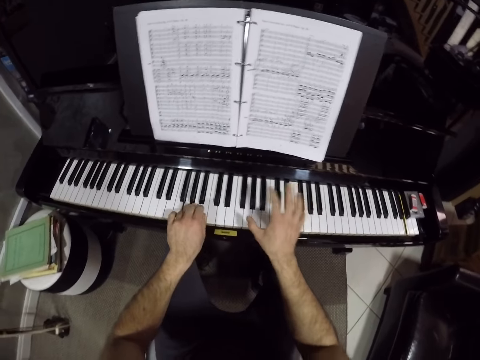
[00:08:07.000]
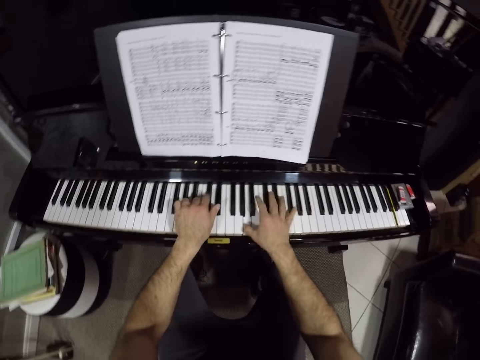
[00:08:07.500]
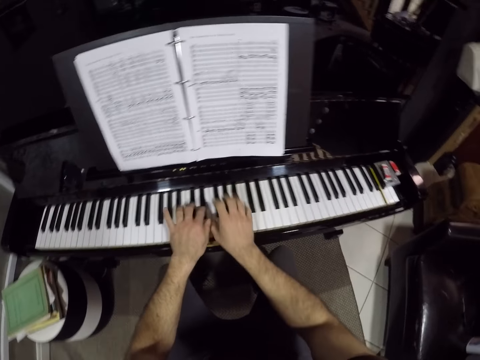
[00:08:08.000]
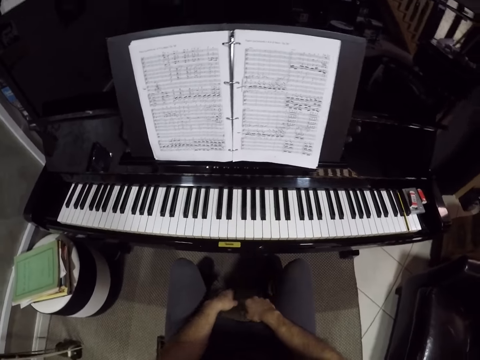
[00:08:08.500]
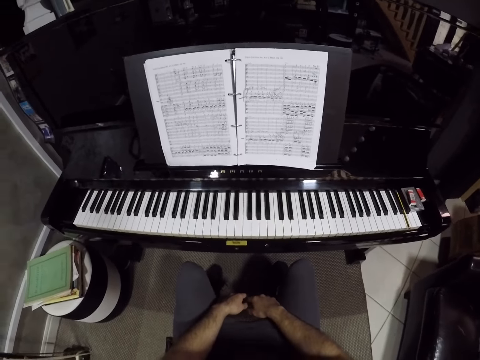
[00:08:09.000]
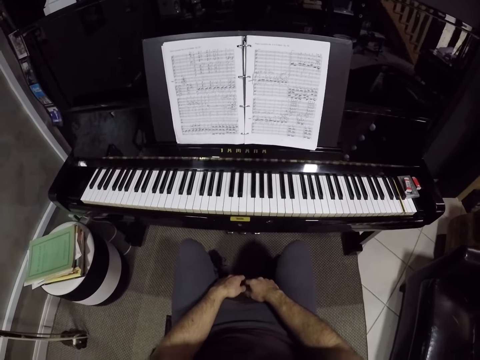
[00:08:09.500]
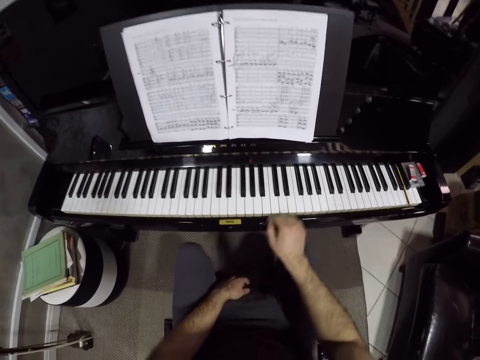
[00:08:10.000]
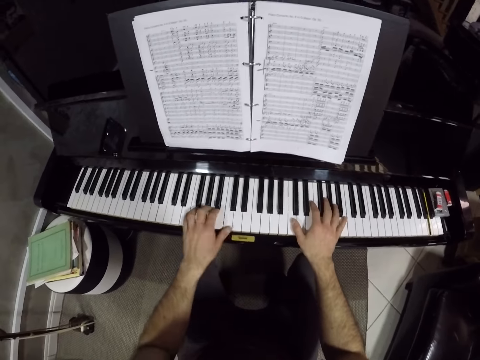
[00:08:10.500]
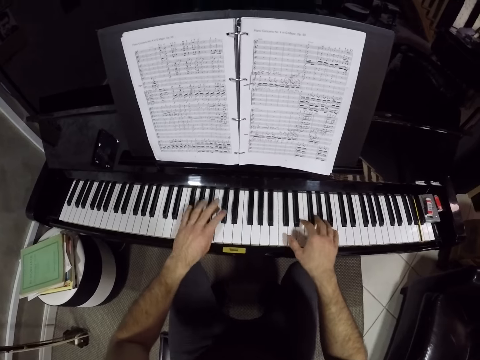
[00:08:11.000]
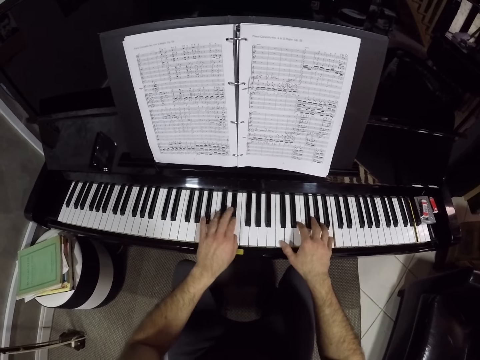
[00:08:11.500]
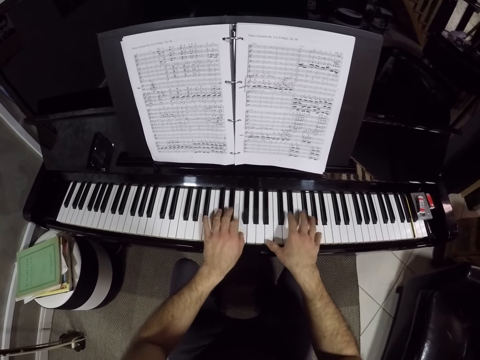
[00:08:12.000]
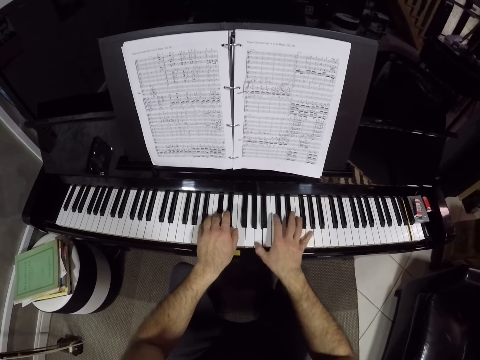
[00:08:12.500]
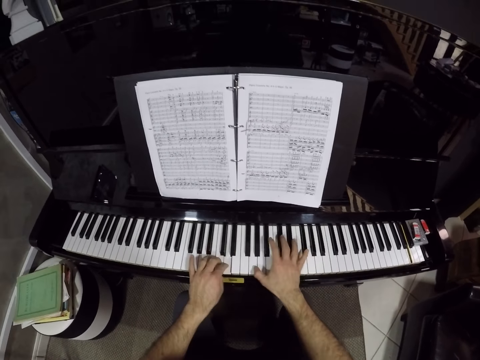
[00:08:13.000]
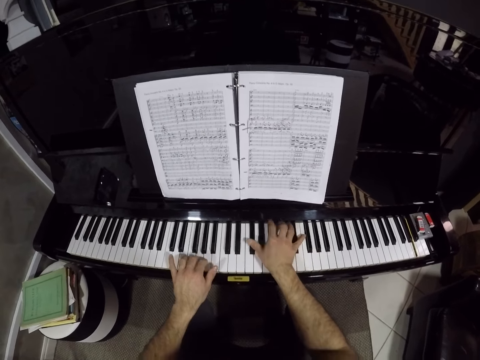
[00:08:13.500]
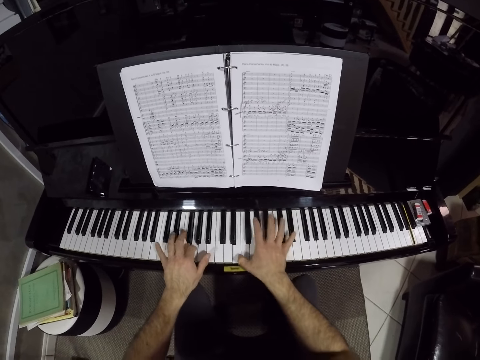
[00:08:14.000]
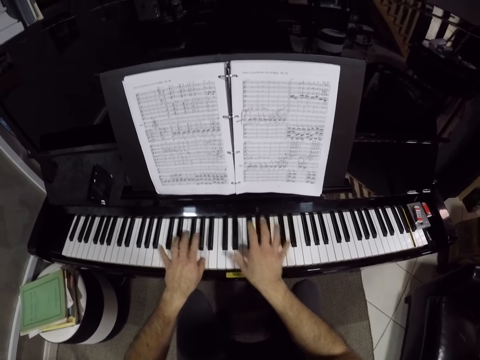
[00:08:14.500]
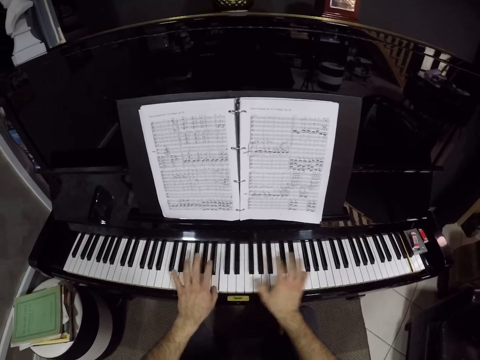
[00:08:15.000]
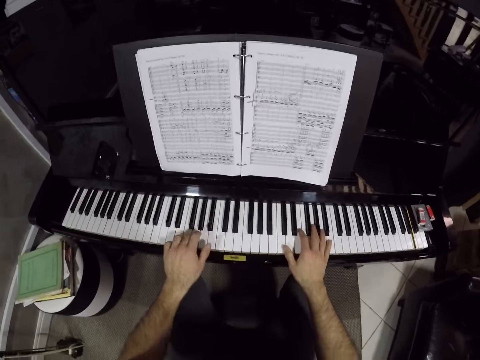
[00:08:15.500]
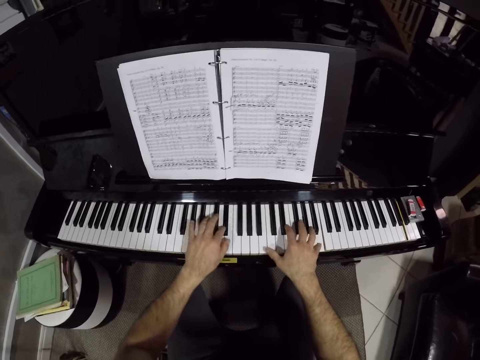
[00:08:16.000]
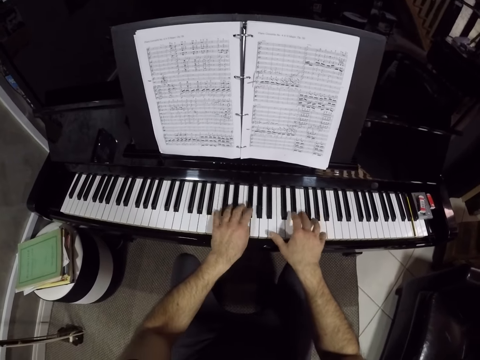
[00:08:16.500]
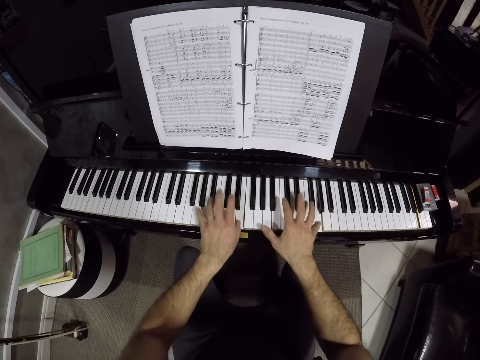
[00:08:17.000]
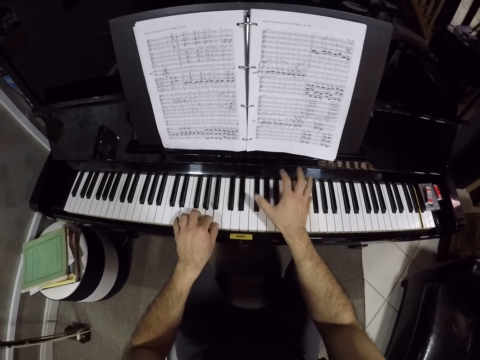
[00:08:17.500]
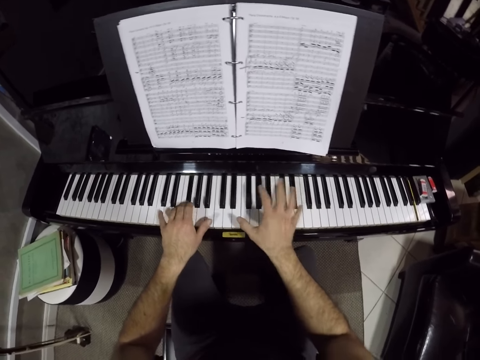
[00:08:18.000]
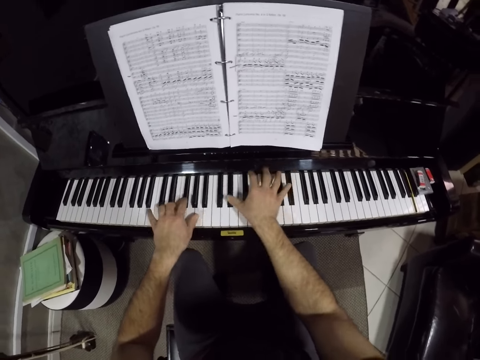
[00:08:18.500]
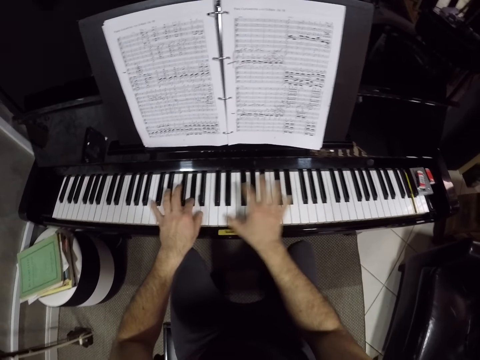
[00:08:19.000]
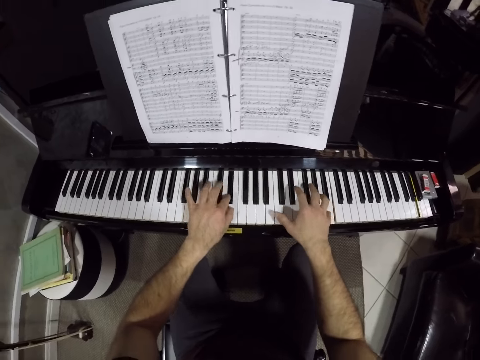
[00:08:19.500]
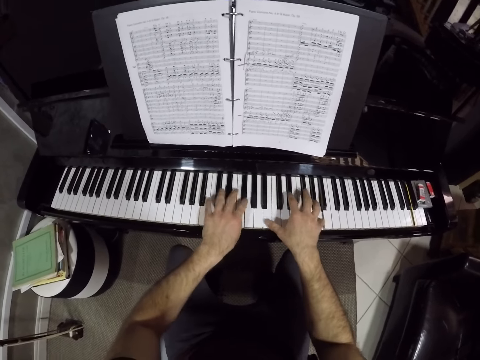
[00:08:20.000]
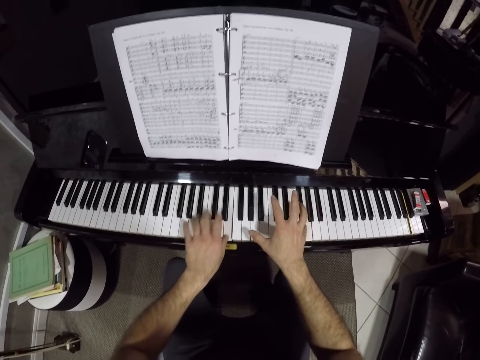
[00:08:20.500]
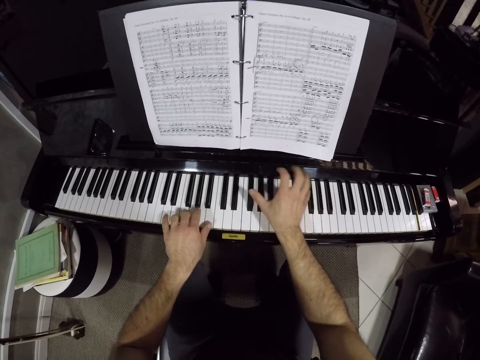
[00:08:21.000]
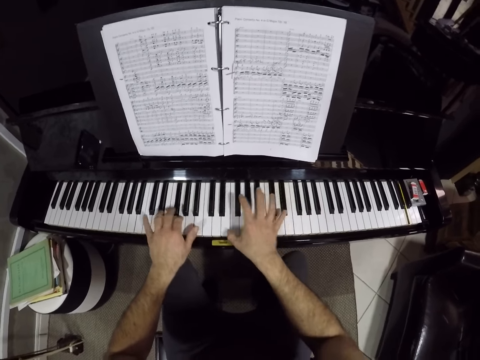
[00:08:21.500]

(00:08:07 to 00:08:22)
The camera wearer places his hands on his lap. He plays on the piano with both his hands.

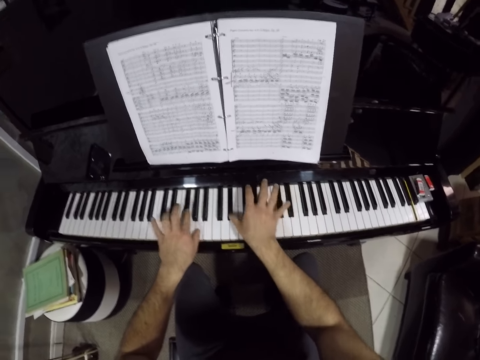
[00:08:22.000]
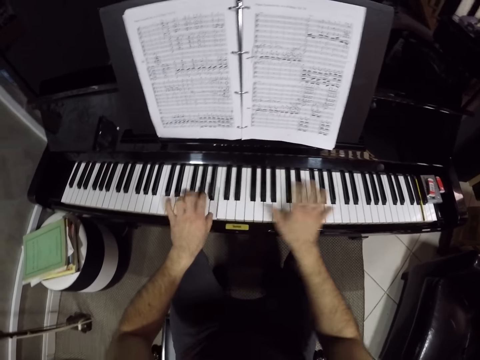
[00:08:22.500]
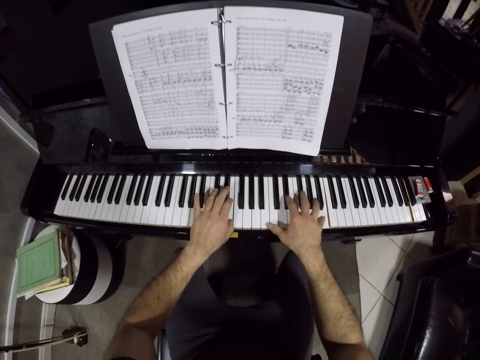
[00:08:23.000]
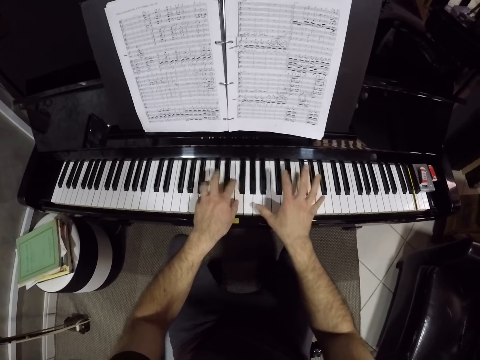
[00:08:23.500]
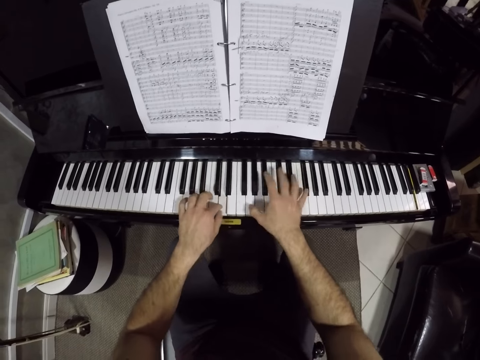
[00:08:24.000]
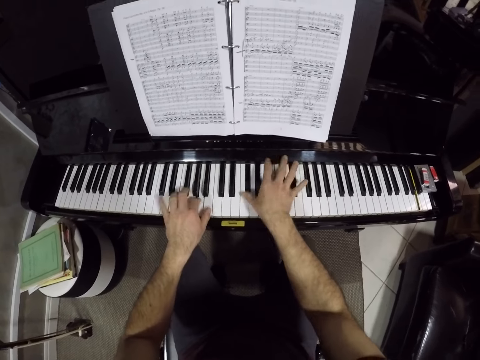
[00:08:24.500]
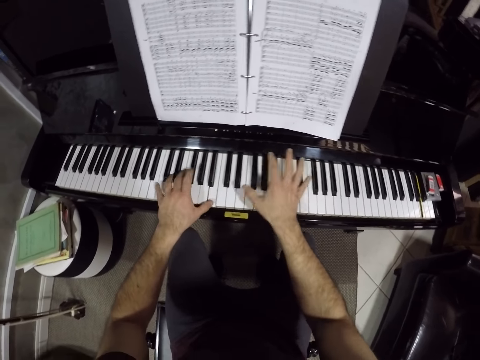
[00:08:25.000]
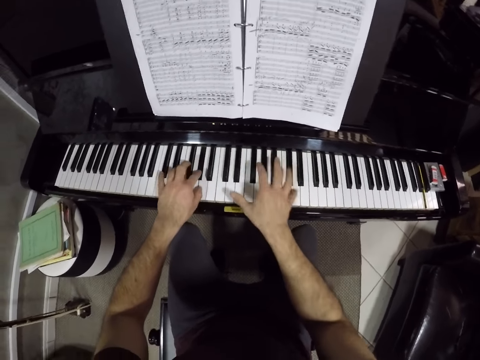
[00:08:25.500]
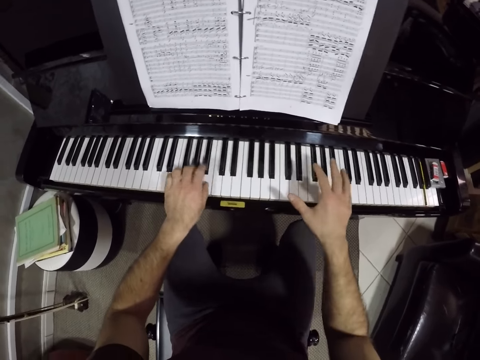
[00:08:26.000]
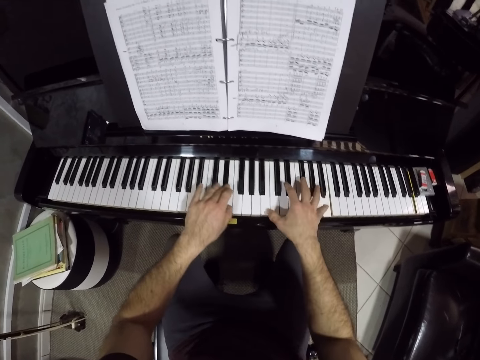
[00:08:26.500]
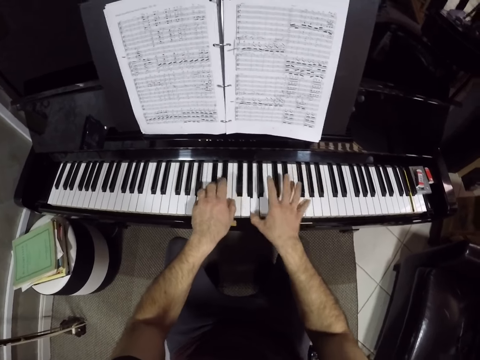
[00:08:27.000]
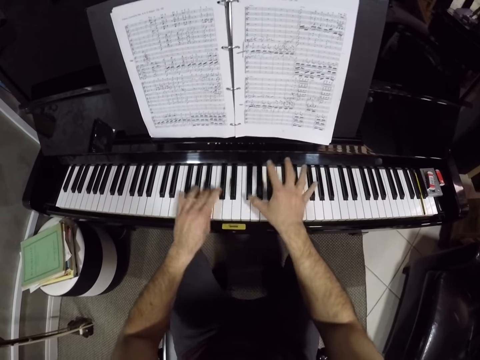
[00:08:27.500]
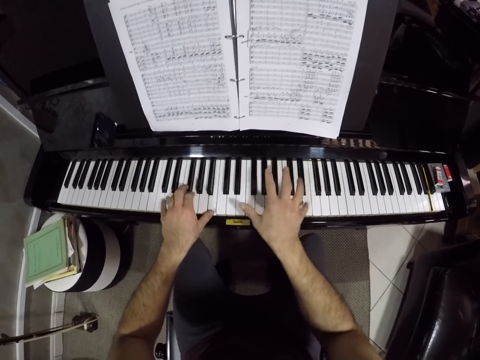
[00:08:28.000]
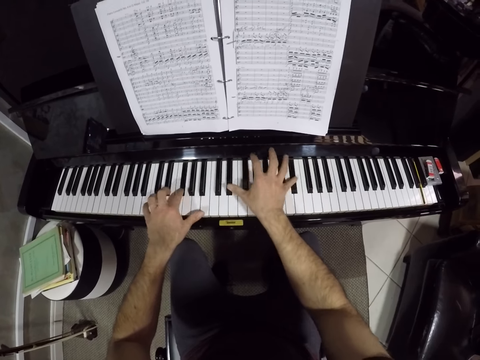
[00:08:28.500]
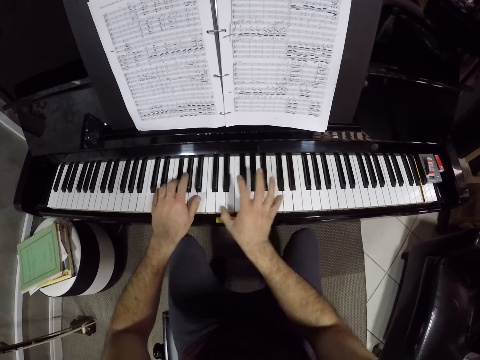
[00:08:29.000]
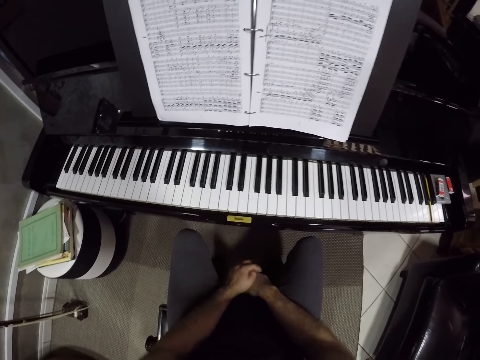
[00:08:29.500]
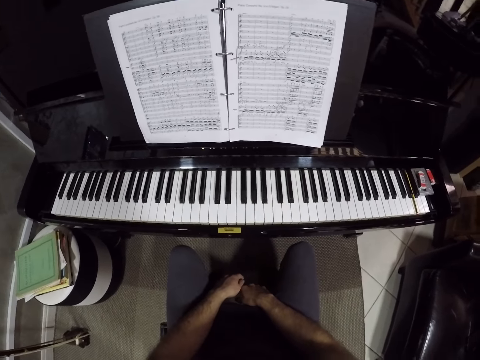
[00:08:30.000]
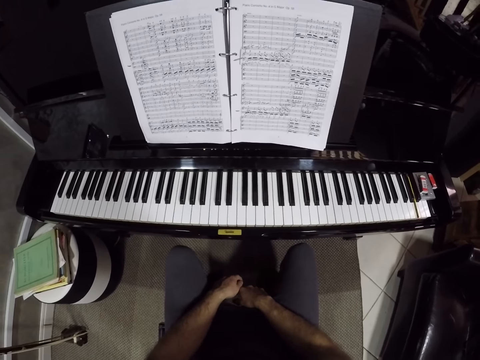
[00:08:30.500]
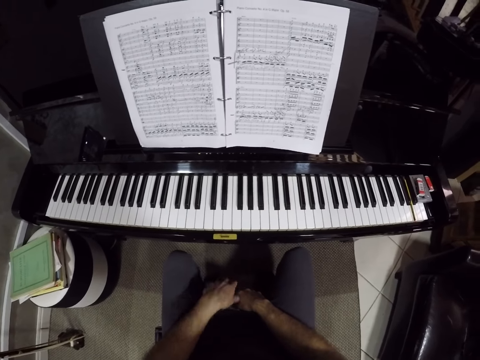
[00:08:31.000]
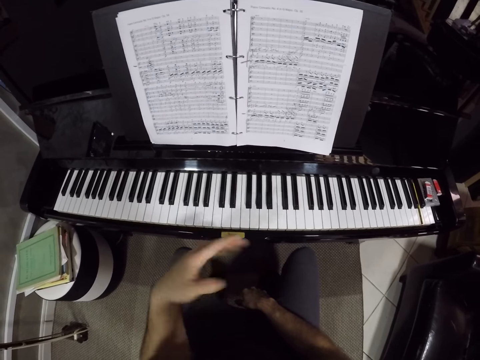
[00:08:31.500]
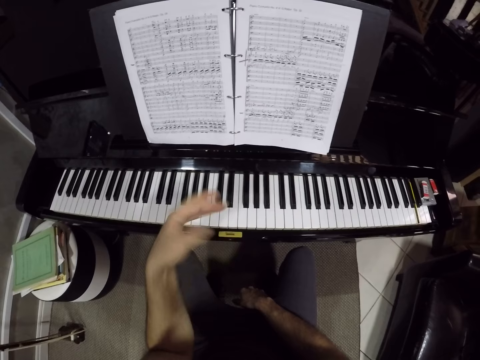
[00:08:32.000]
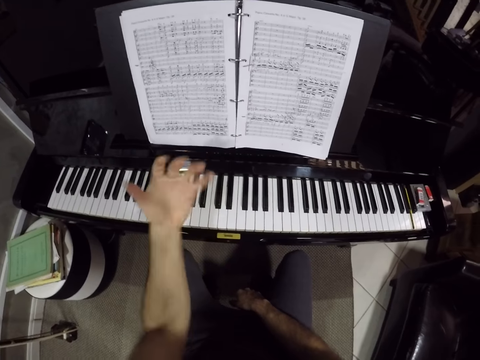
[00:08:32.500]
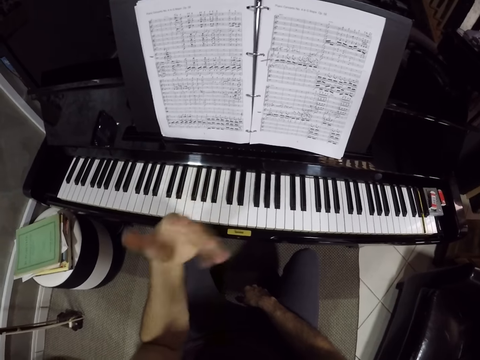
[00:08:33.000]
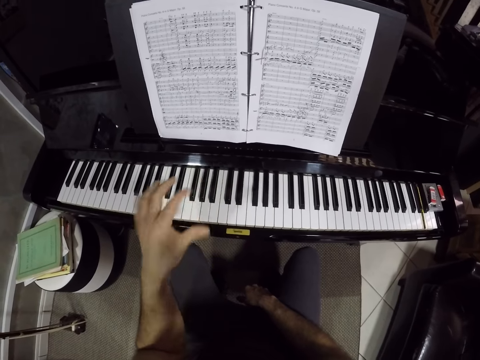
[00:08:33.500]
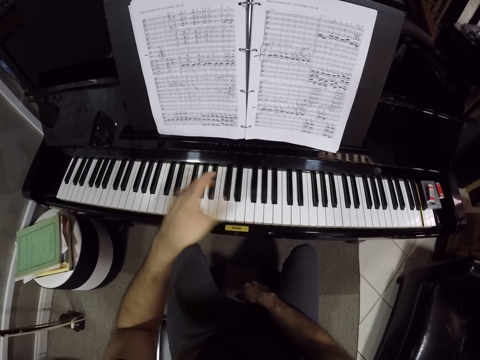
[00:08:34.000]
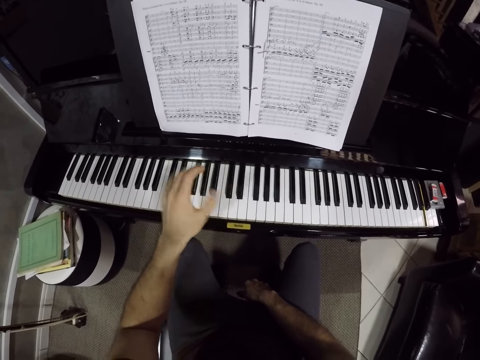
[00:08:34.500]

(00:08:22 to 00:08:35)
The camera wearer places his hands on his lap. He shakes his left hand.
